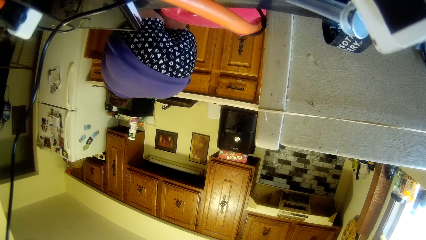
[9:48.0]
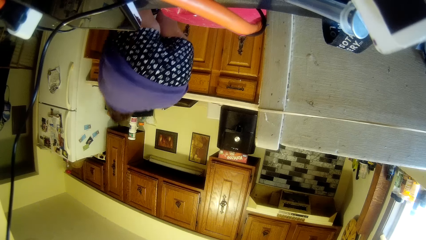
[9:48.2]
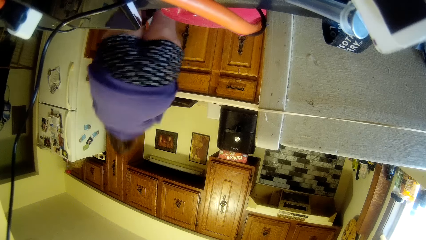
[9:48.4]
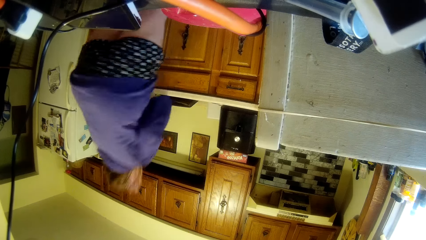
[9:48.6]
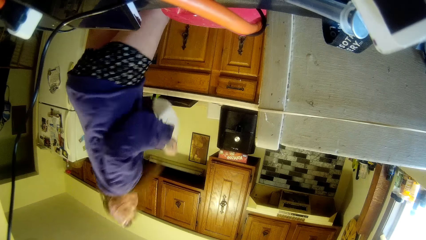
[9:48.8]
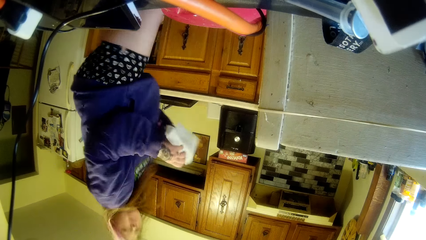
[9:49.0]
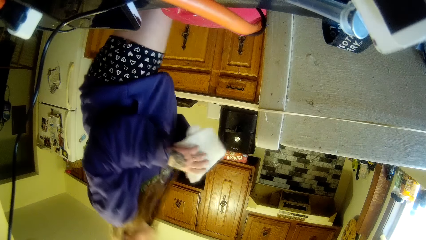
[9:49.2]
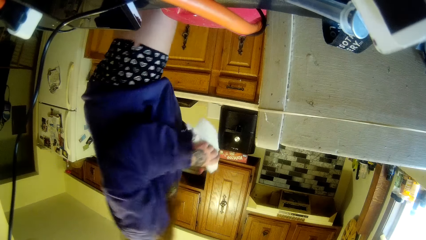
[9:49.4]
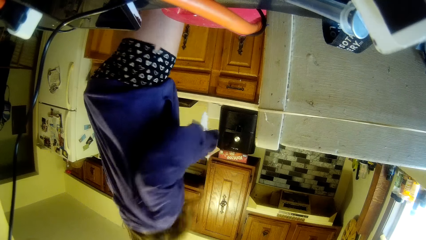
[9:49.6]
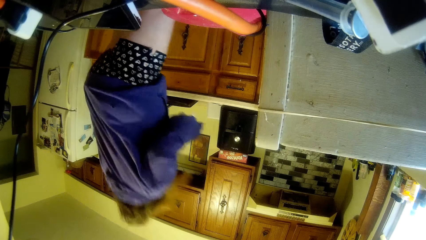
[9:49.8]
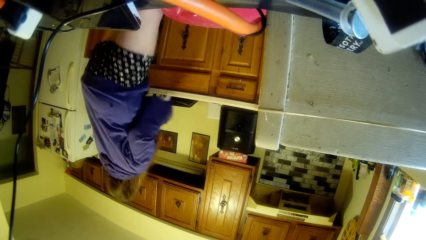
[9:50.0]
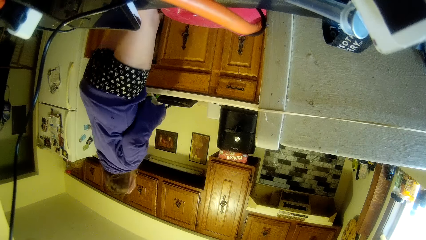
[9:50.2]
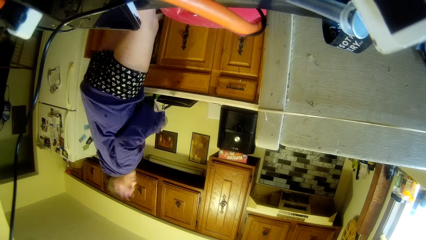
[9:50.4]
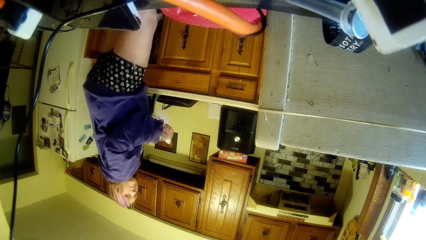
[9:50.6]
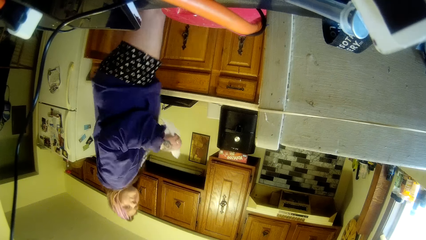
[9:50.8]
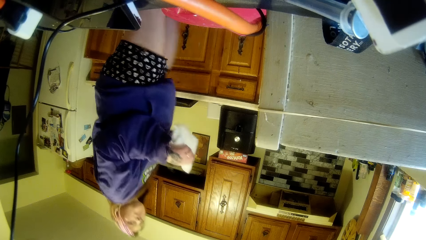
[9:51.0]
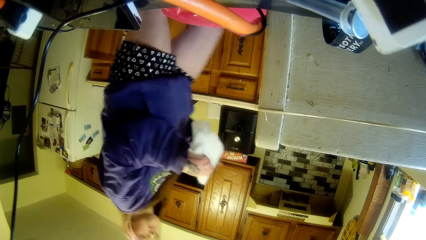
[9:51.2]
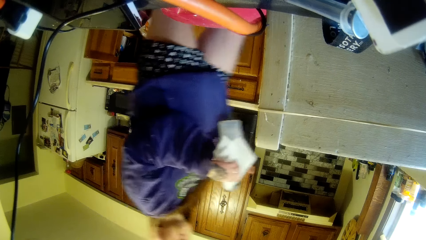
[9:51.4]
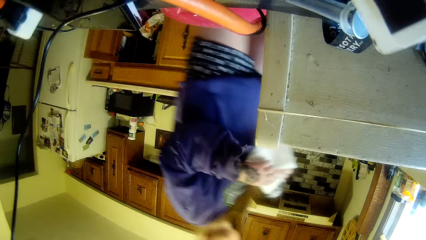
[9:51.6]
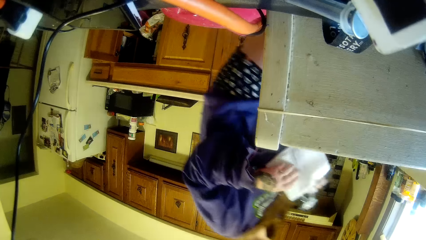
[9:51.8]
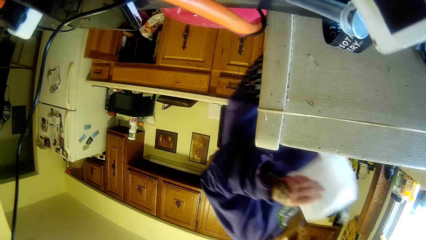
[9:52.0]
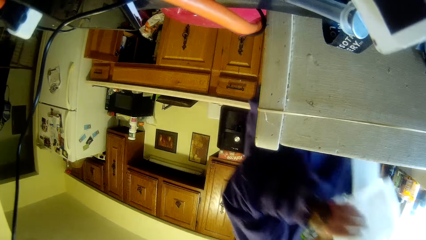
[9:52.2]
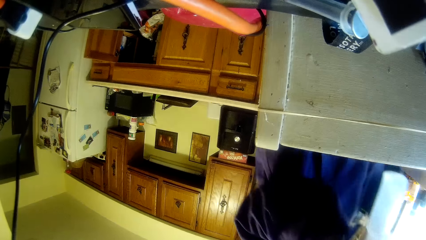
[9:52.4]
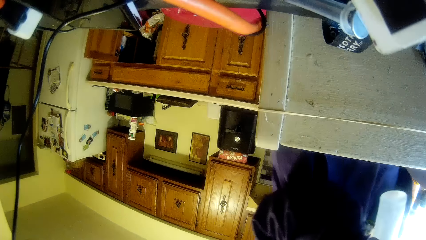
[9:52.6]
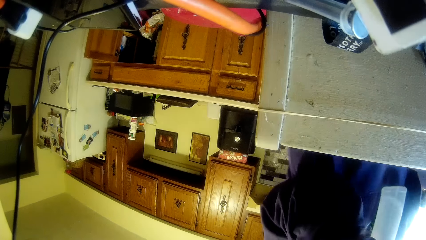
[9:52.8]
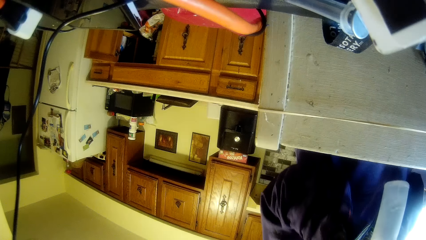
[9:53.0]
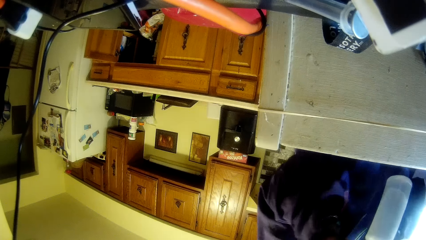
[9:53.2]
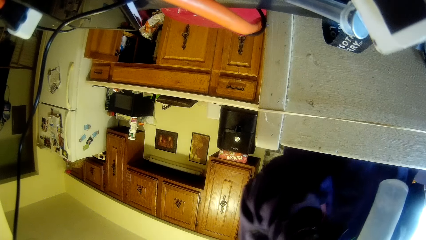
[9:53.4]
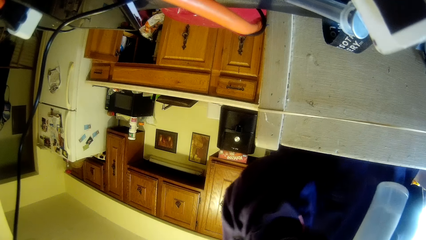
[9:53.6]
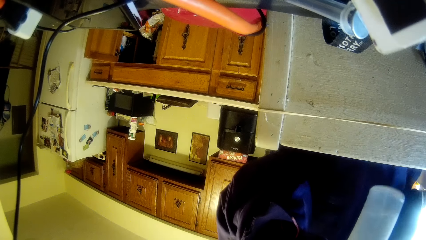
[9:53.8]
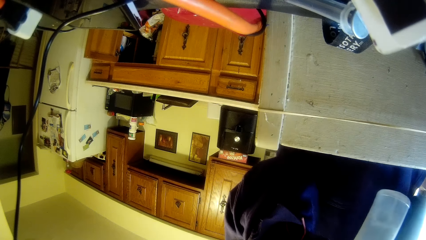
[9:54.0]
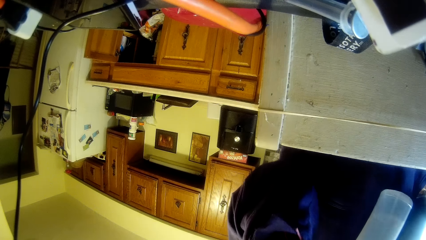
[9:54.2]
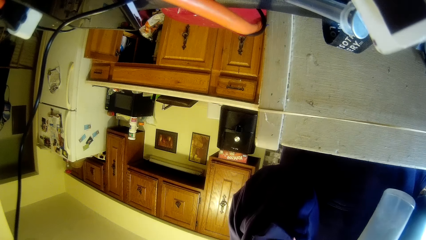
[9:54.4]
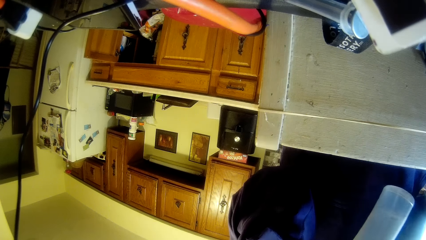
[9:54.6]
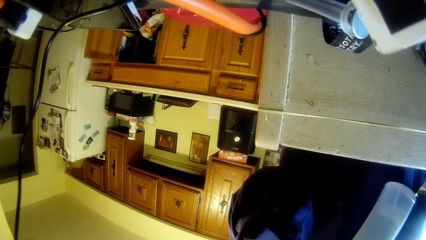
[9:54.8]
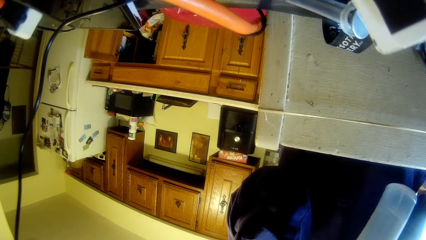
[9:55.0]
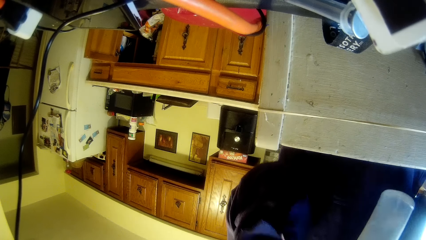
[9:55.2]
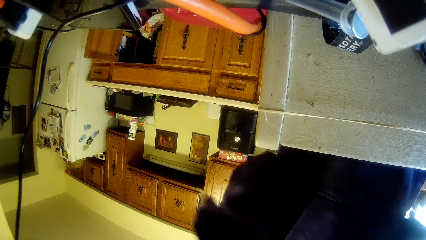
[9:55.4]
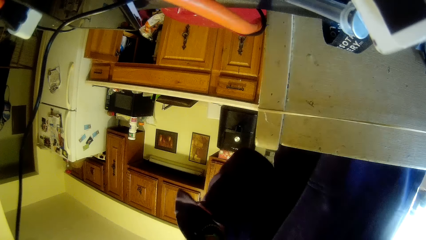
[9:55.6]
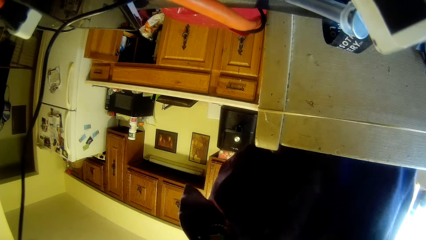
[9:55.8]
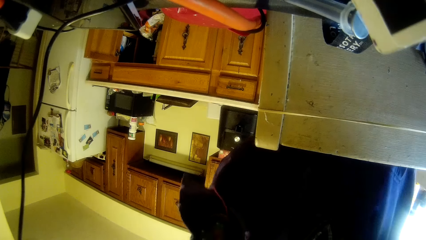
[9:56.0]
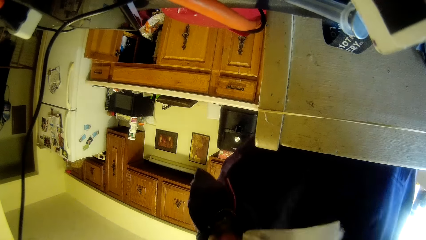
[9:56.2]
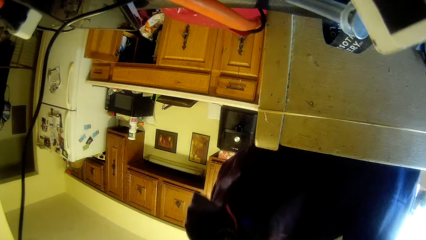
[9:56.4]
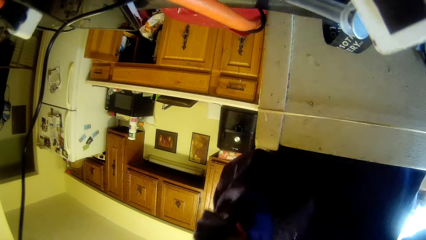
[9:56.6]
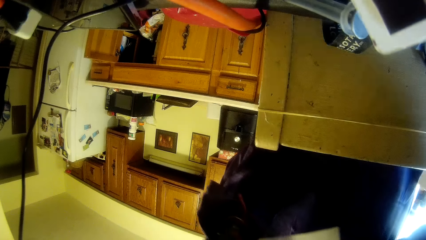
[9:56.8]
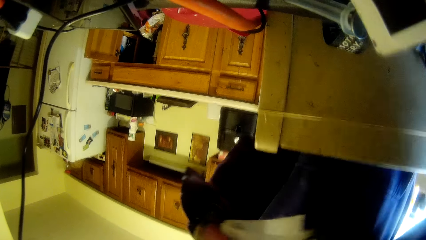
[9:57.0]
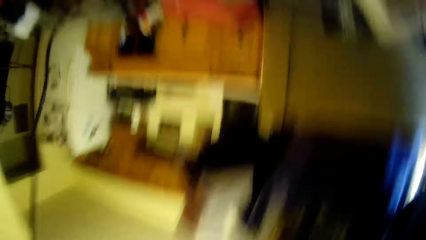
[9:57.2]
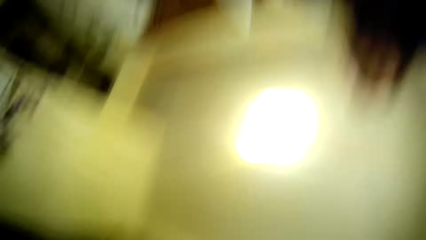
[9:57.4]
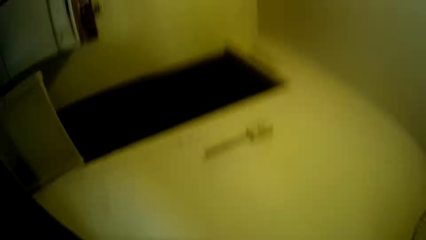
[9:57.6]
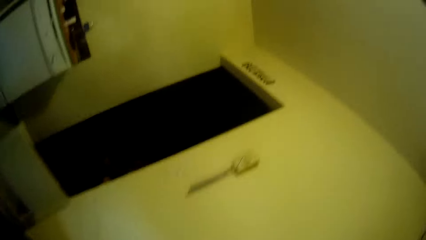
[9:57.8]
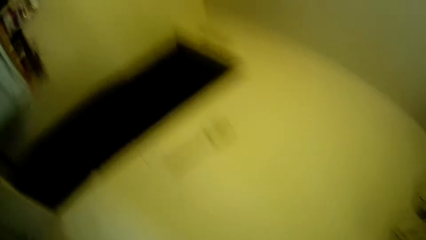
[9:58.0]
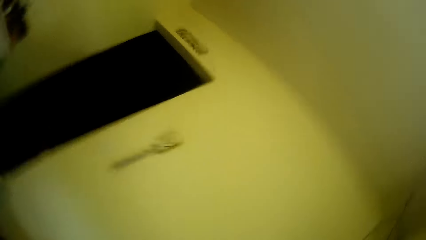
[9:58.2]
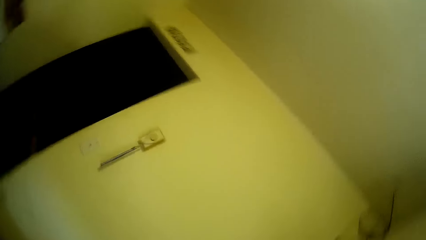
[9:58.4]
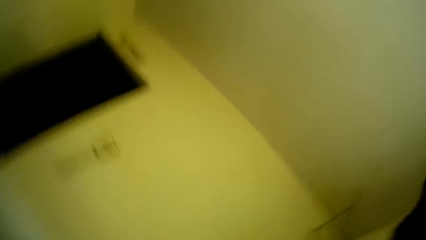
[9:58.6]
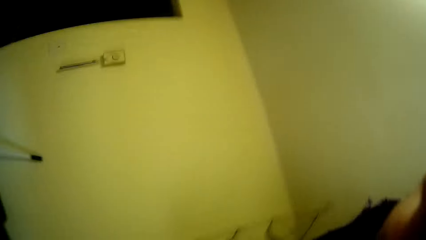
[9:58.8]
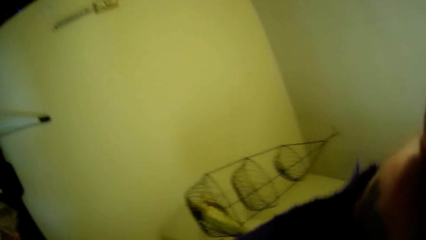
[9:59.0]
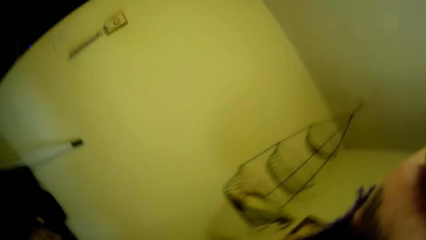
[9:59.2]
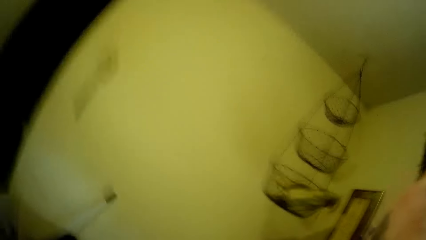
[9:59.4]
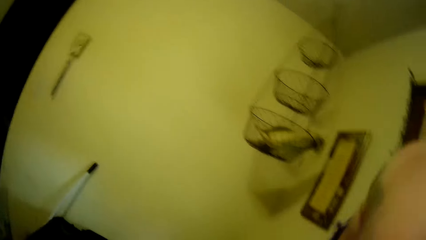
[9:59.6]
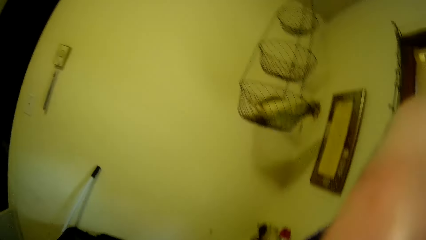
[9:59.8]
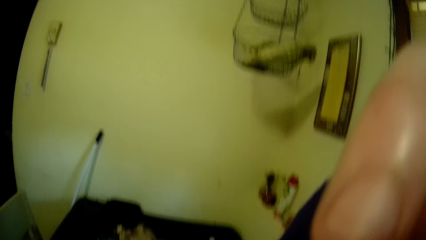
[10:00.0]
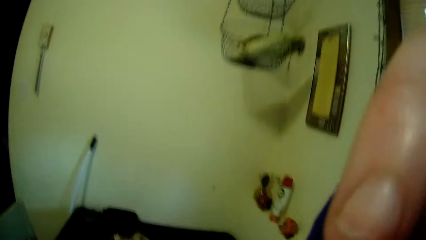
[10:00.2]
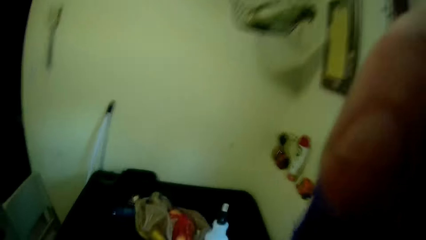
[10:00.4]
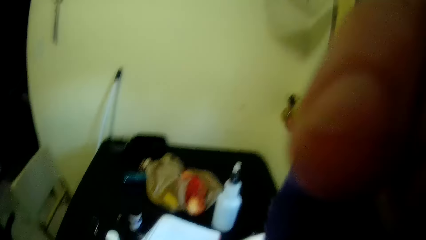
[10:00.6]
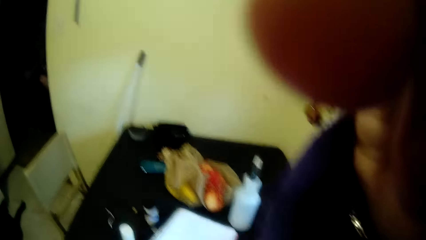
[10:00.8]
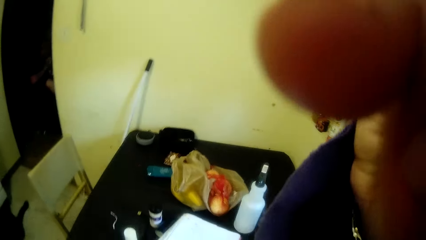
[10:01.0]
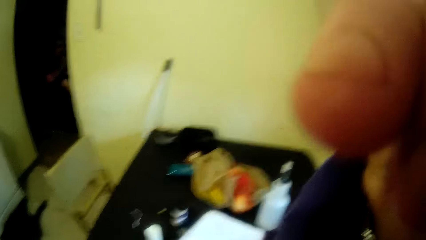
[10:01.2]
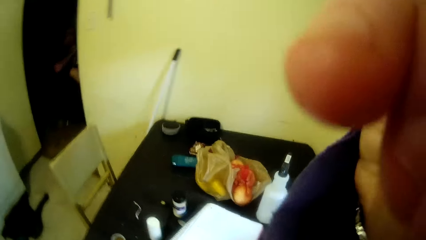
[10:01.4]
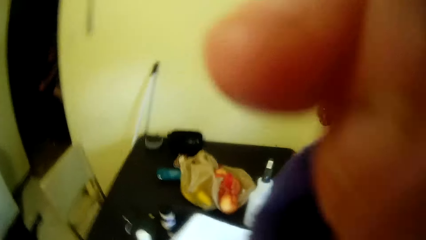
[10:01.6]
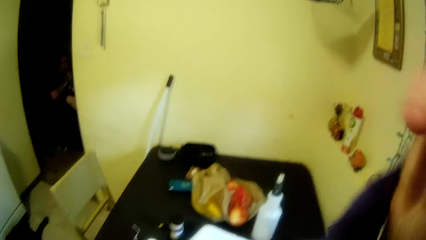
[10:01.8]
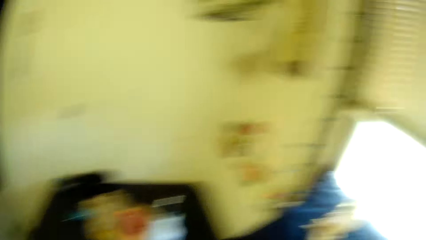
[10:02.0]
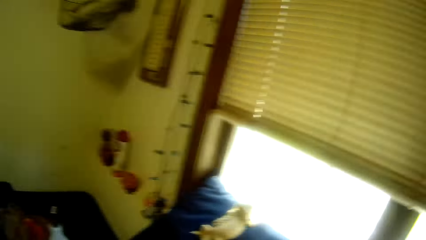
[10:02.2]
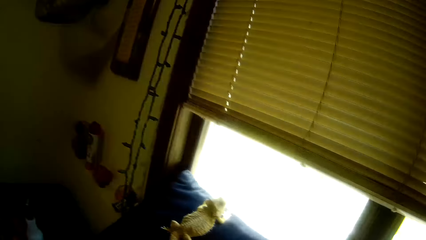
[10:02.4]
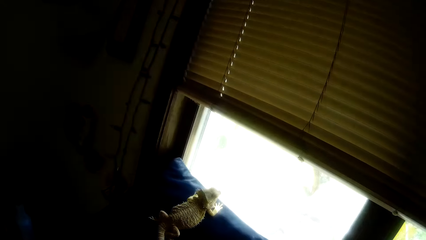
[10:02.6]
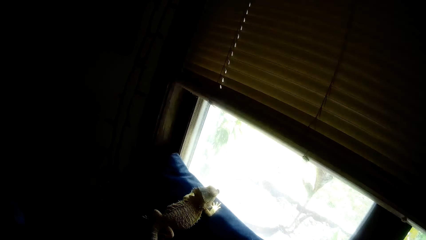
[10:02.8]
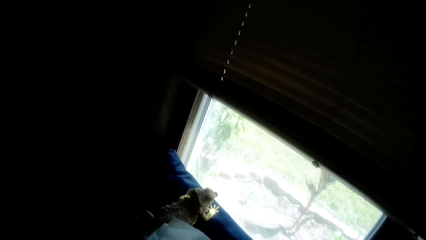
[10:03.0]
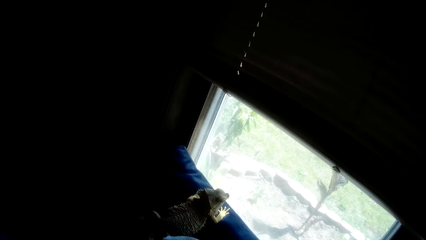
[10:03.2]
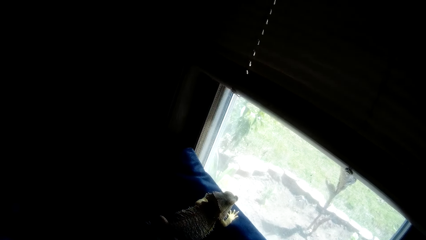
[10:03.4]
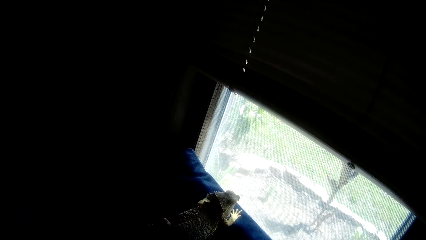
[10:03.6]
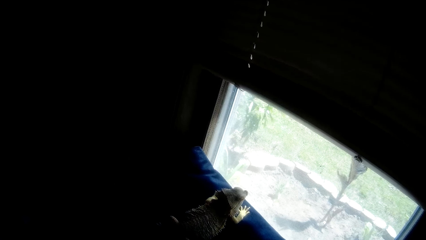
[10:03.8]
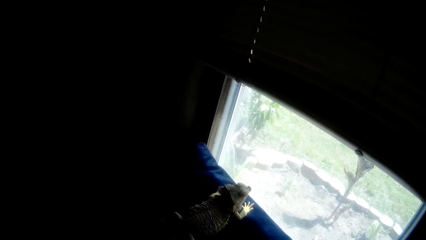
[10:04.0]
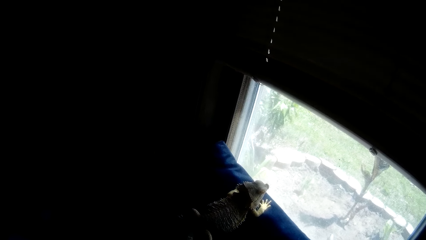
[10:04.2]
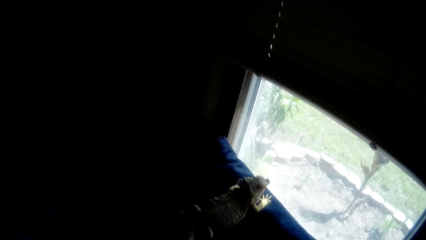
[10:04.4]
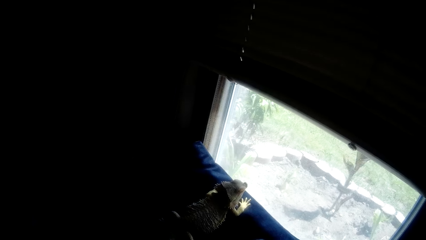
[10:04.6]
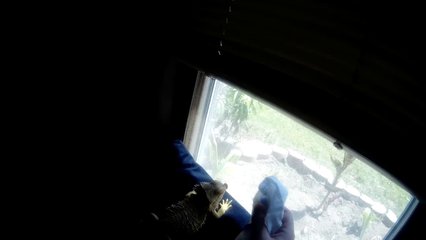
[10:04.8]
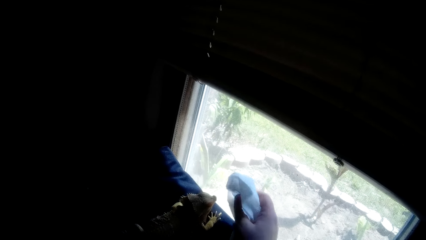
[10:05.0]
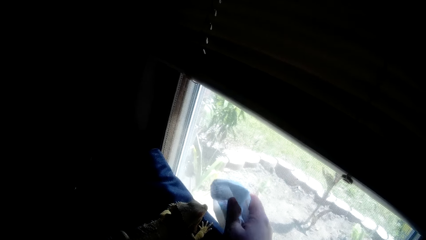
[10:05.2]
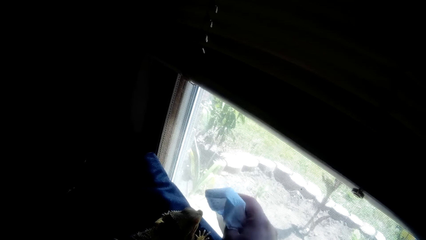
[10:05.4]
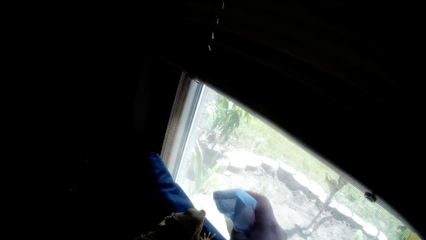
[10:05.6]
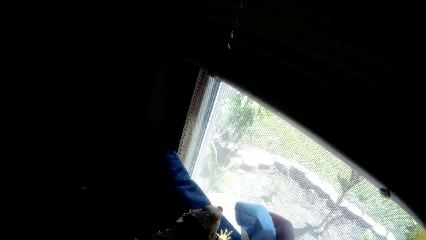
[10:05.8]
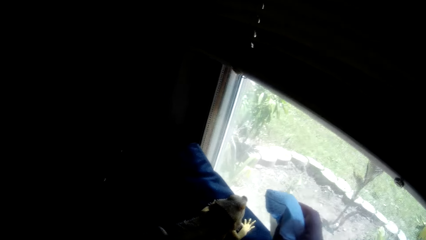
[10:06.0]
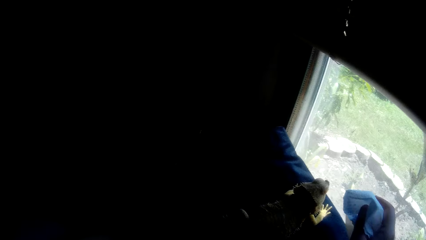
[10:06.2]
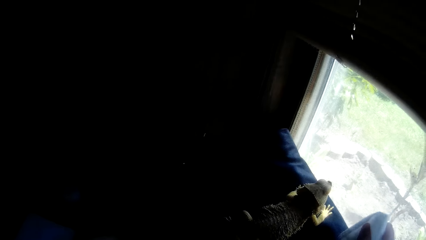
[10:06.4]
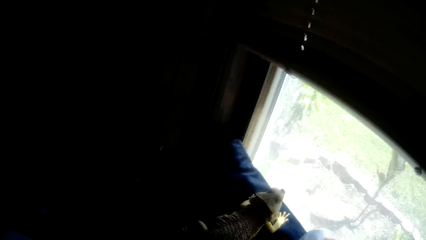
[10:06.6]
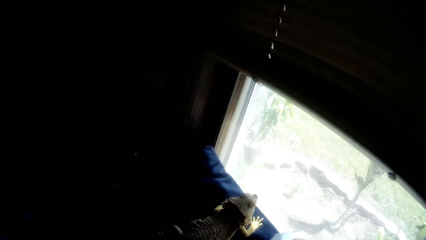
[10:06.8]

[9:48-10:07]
The camera wearer picks up a fabric from the ground. They carry a hand towel. They walk around. They carry a spray bottle. They stare around. They spray the surface and clean the surface. They pick up the camera from the table. They wear the camera on the head. They stare at the lizard.
